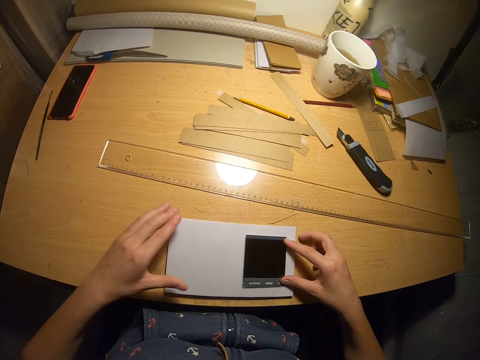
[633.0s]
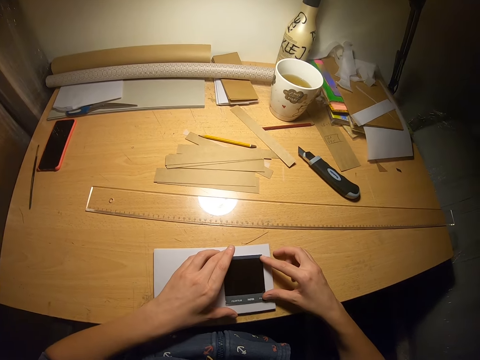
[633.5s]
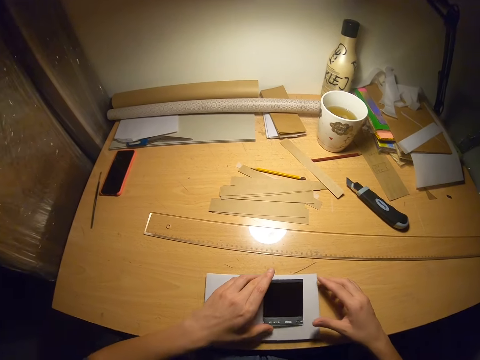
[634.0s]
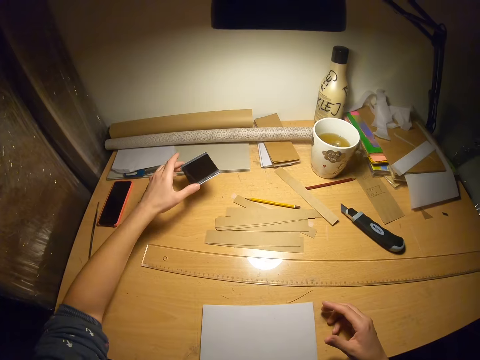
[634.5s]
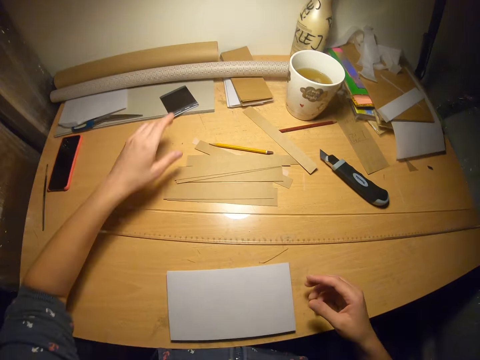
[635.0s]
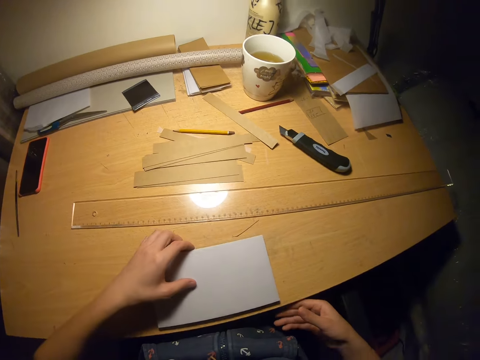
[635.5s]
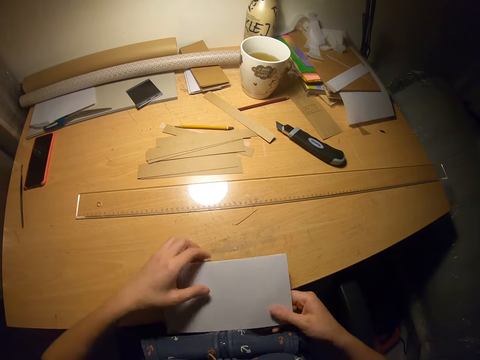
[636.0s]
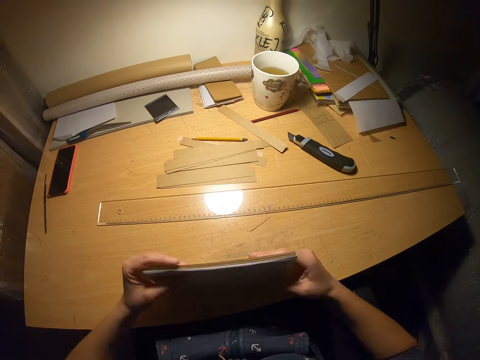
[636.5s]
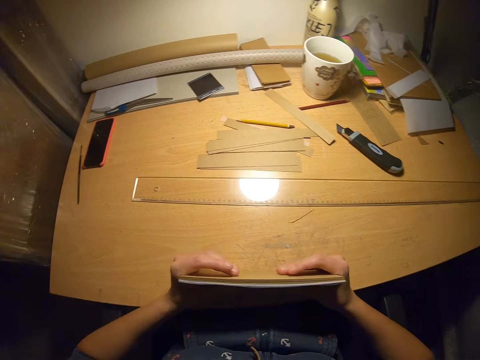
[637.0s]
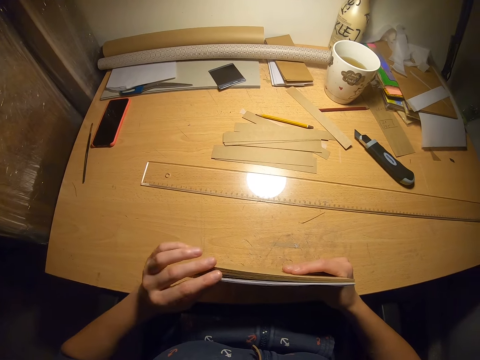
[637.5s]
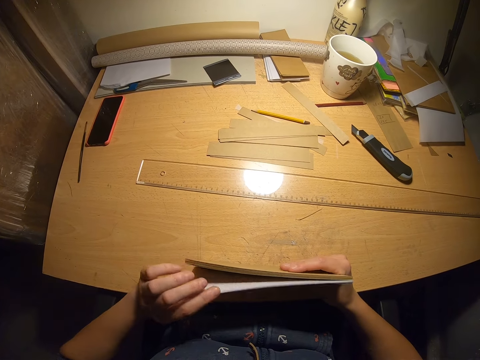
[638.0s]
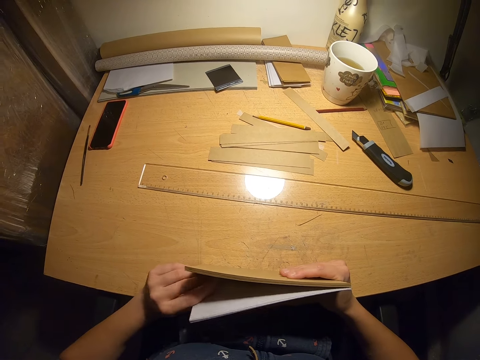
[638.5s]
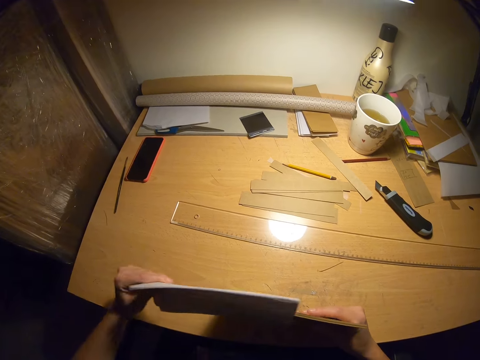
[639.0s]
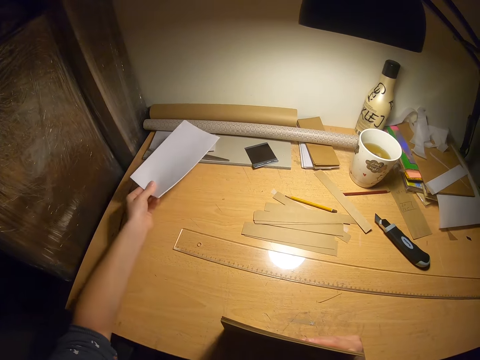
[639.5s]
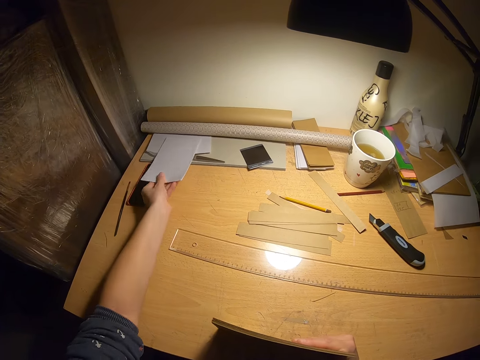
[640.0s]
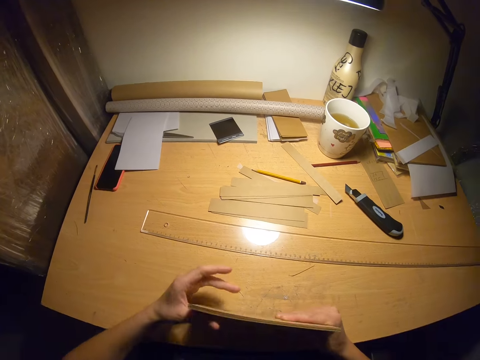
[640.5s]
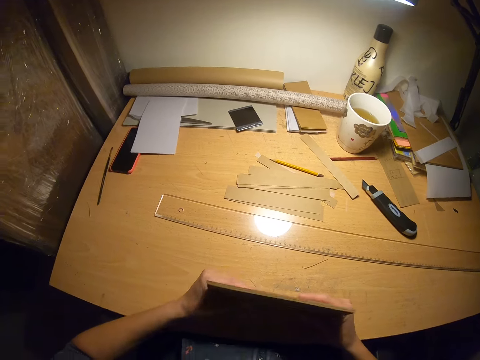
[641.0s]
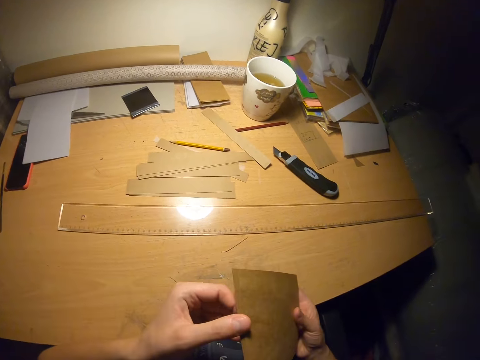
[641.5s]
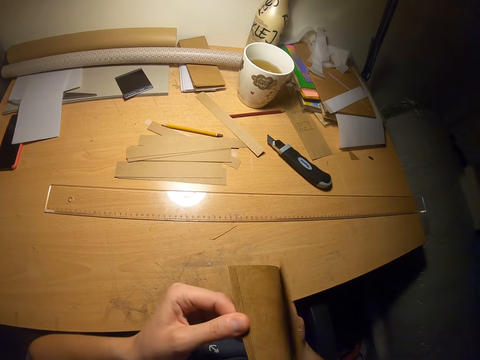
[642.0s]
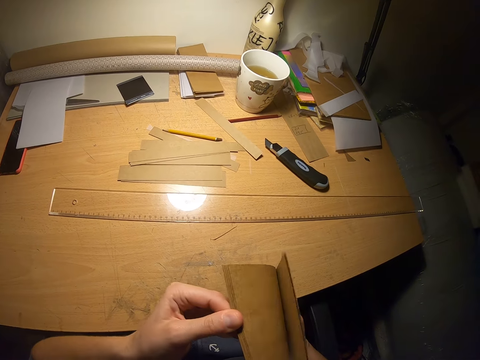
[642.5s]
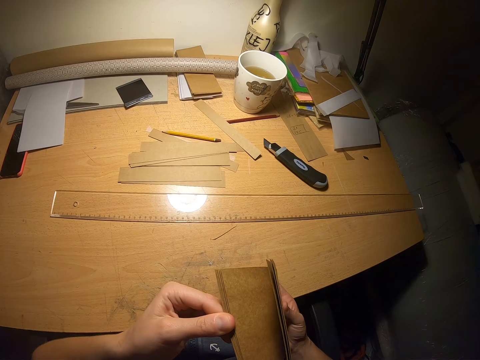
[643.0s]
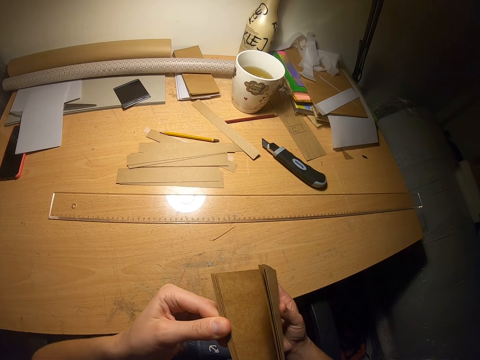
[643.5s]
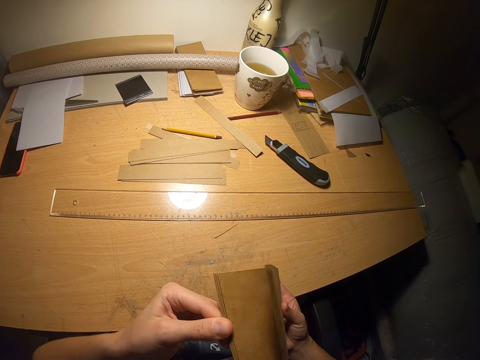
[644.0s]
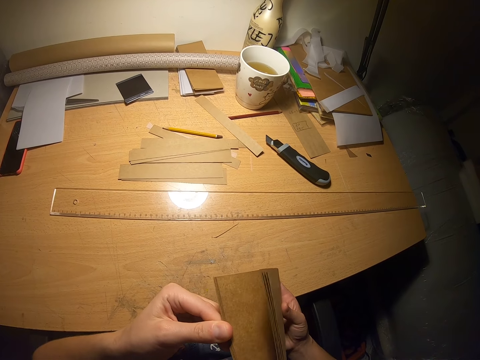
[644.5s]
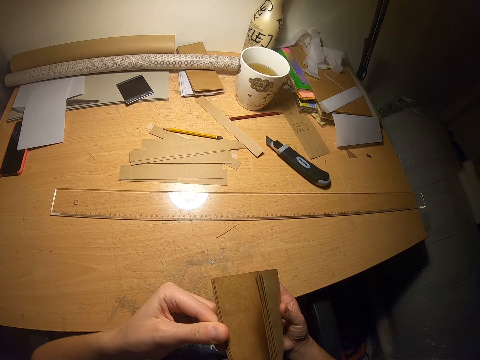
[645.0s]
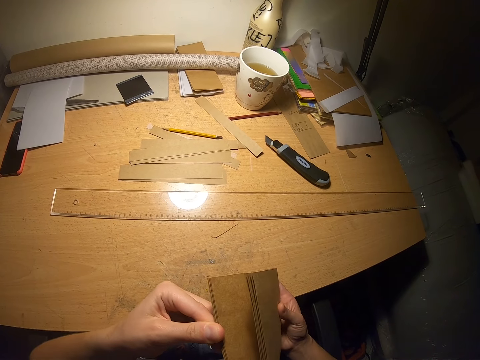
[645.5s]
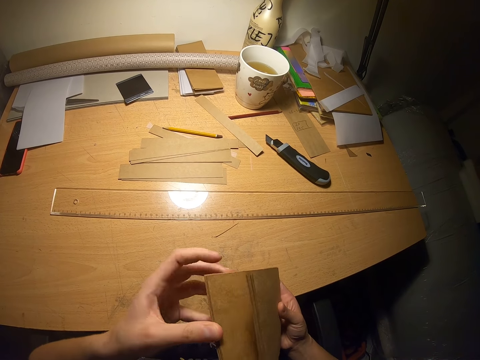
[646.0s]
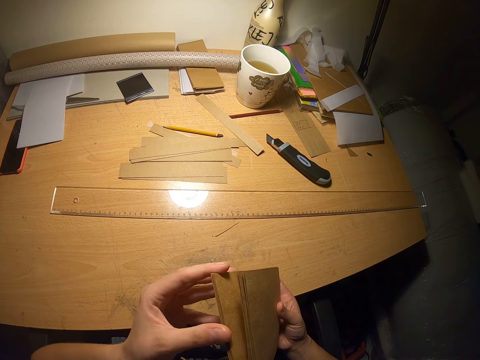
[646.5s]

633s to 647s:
The camera wearer picks up the black card from the papers. They drop the black card on the table. They arrange the cardboard with both hands. They drop the white papers on the table. They arrange the cardboard with both hands. They look at the brown papers. They count the cardboard.

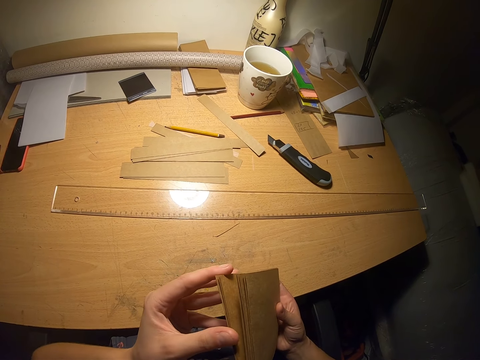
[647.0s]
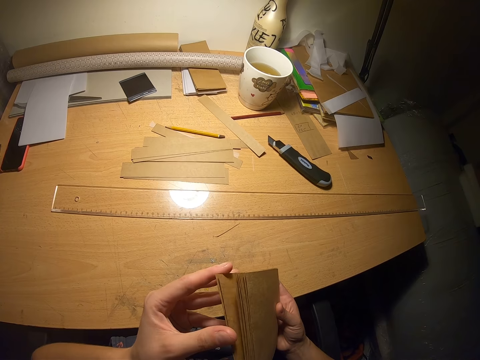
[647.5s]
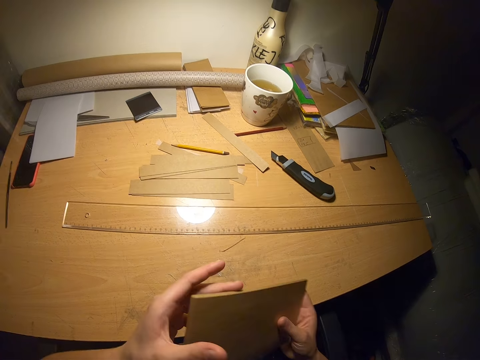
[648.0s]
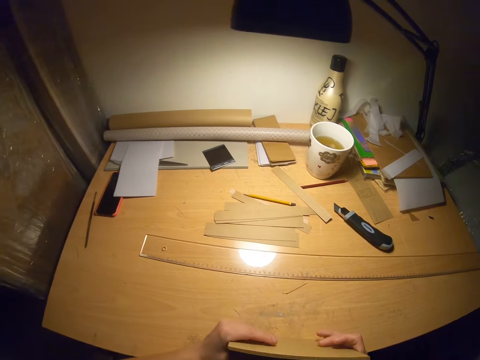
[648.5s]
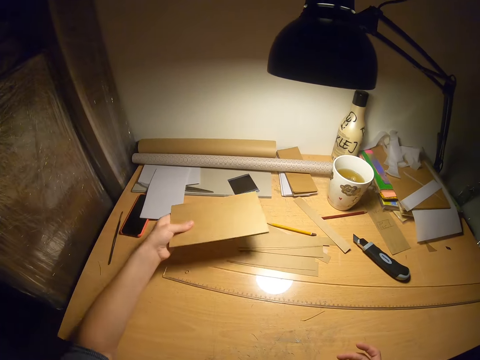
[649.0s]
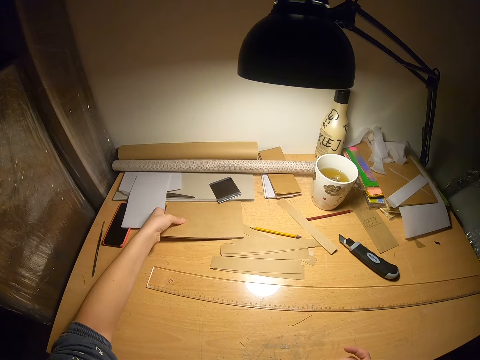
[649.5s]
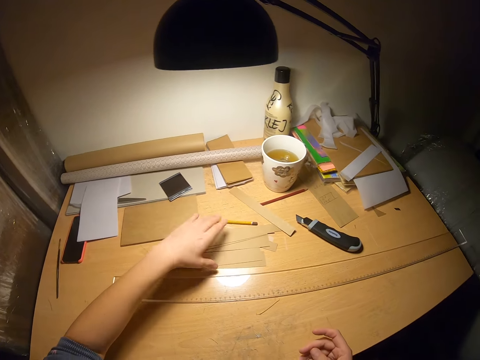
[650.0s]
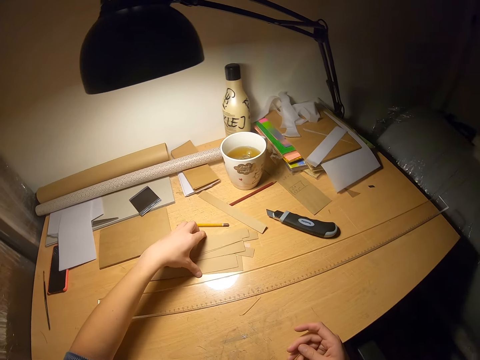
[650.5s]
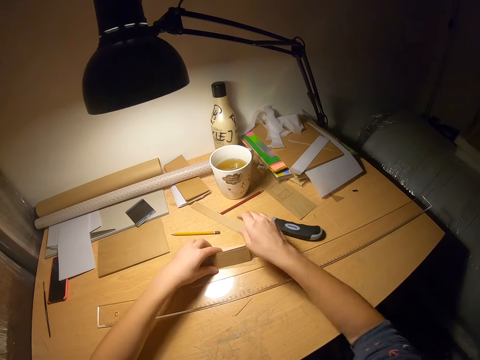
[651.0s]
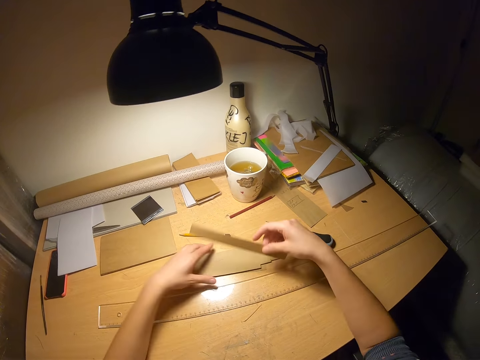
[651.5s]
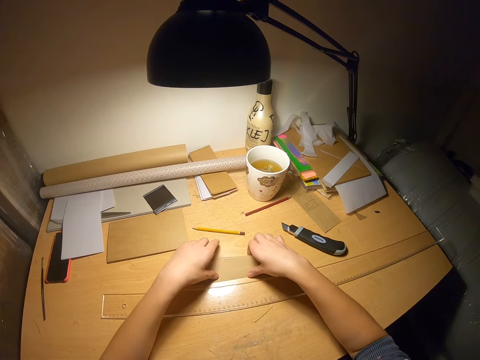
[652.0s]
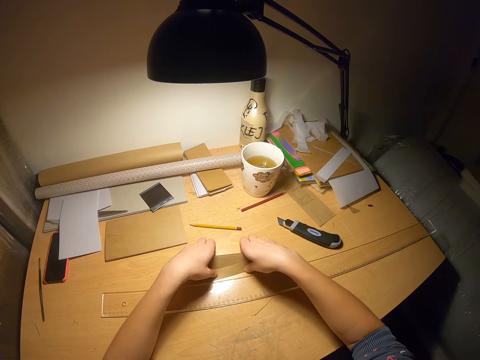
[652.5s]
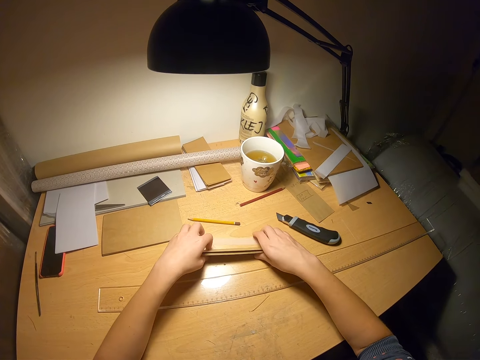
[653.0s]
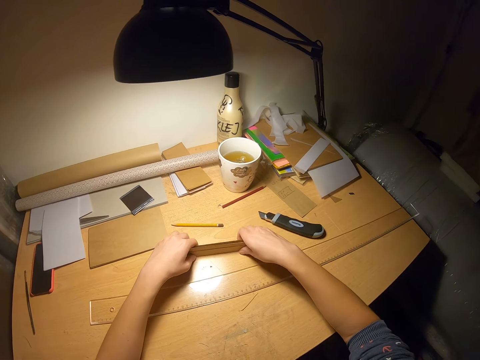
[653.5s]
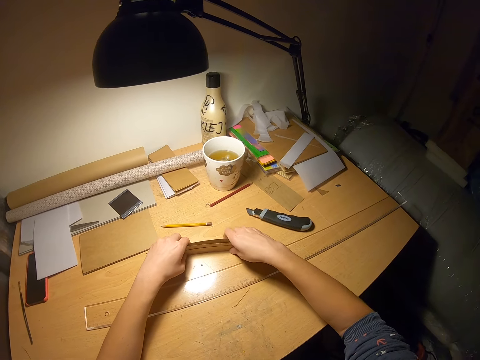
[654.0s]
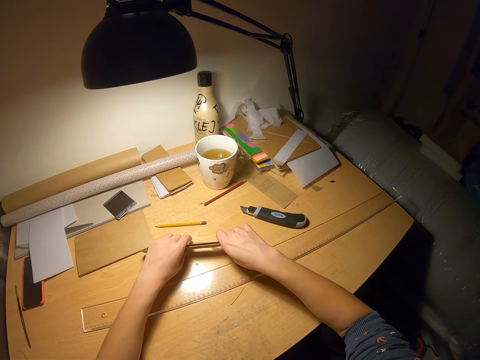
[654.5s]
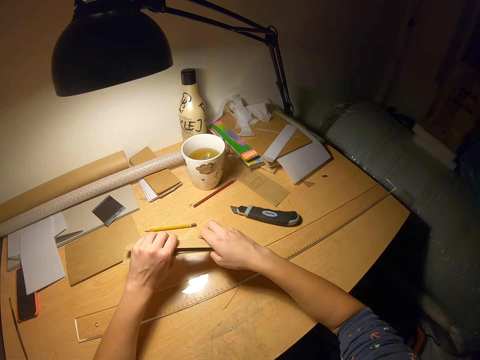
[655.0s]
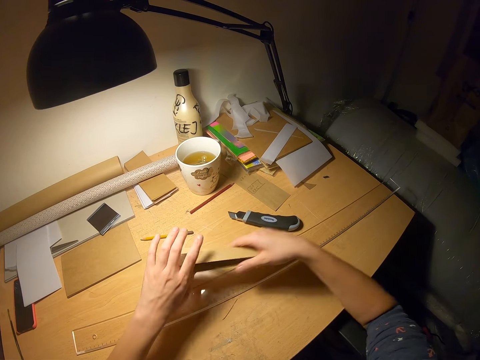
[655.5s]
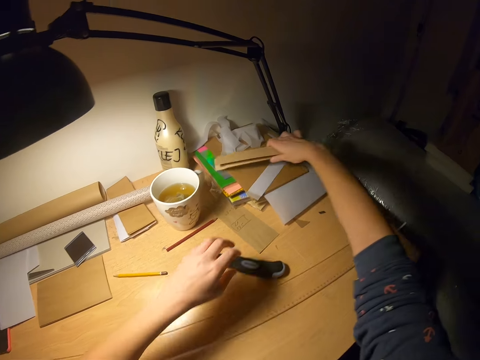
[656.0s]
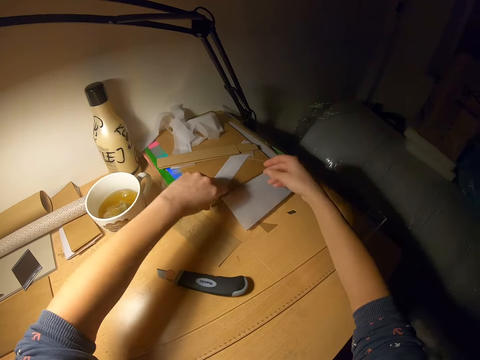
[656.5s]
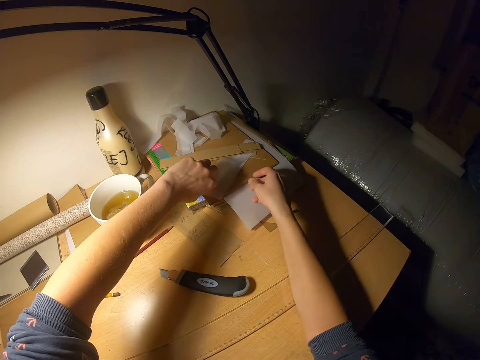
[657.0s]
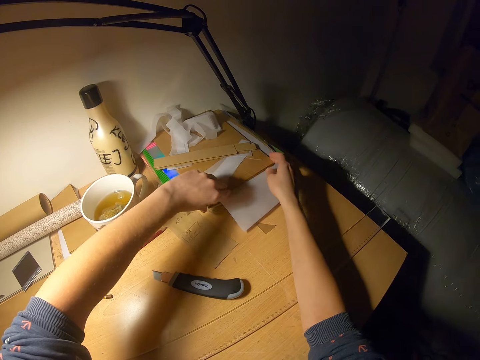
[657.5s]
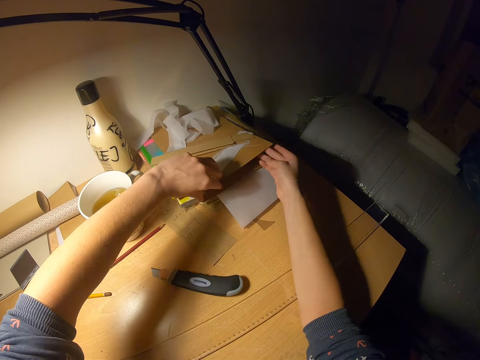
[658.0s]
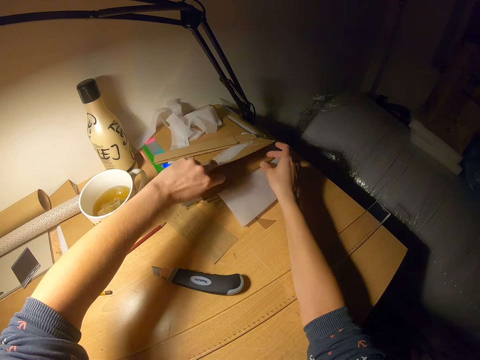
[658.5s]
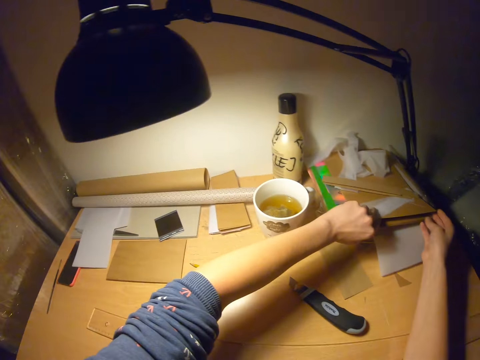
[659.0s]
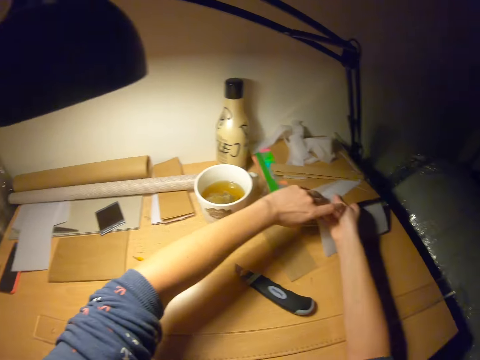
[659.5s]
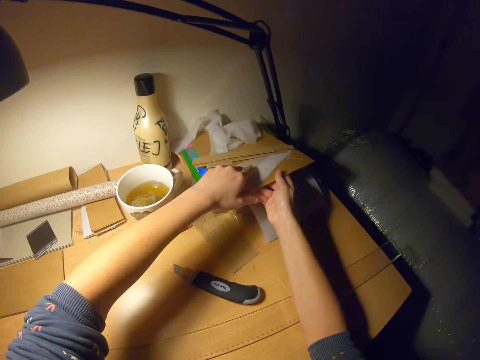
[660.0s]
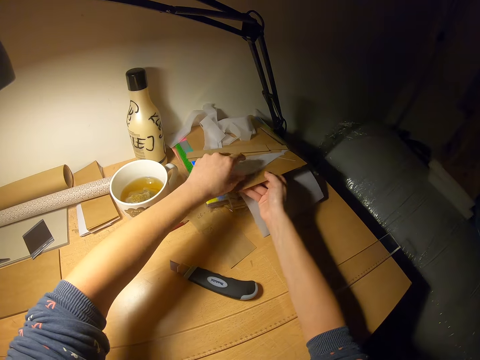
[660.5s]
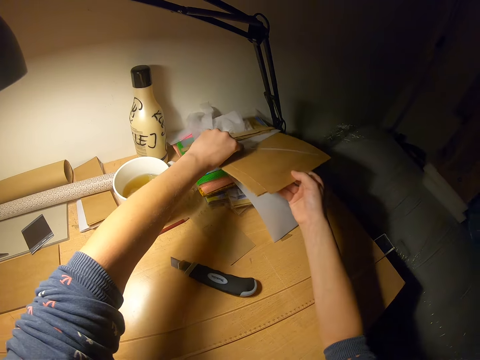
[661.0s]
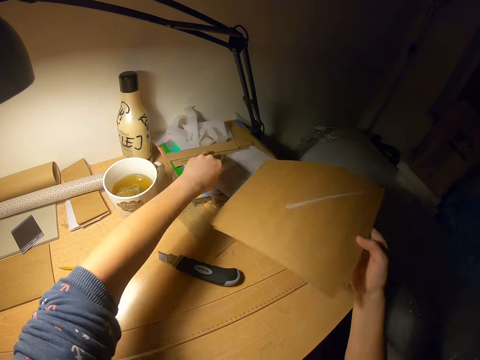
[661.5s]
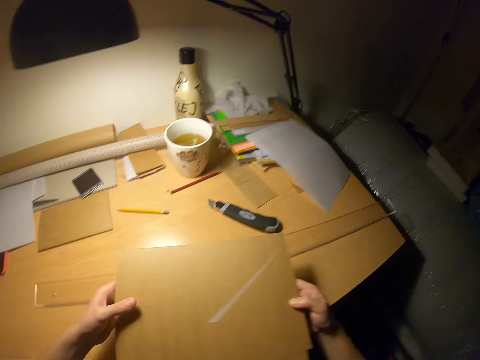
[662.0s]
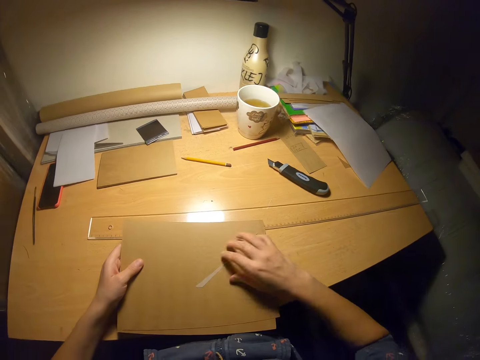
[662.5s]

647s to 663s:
The camera wearer drops the cardboard on the table. They pick up the cut pieces of paper from the table. They put the cut pieces of paper aside. They pick up the cardboard from the table. They drop the cardboard on the table.
